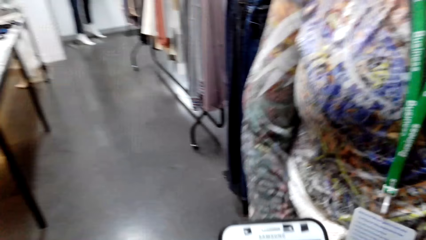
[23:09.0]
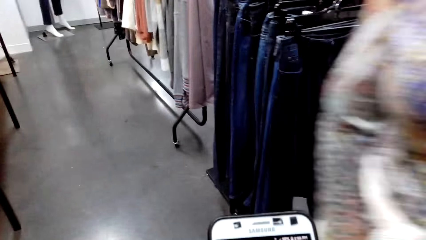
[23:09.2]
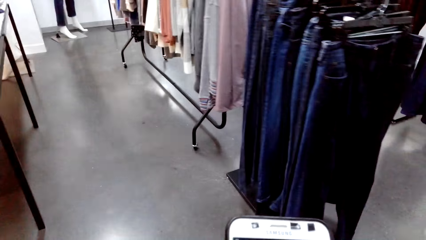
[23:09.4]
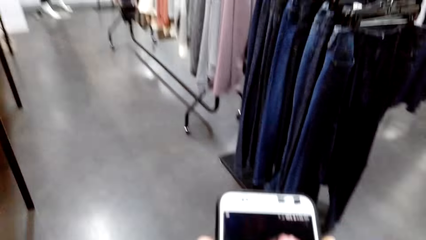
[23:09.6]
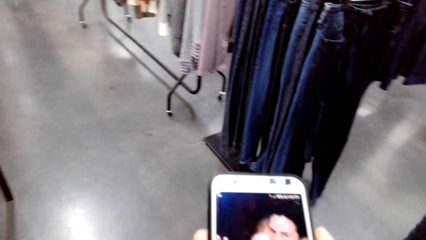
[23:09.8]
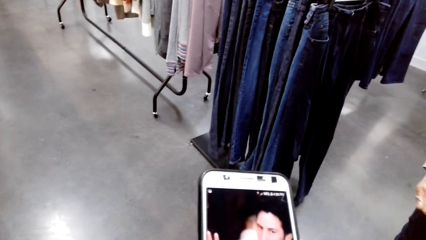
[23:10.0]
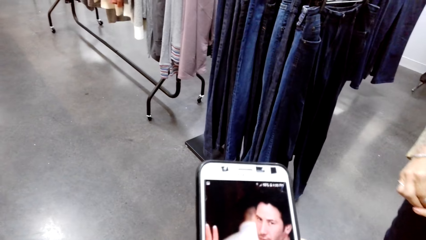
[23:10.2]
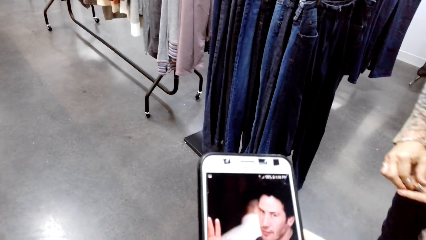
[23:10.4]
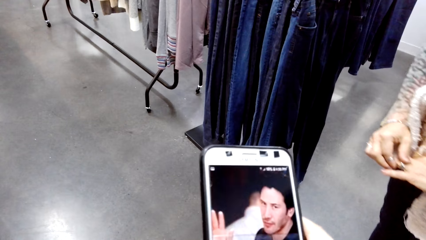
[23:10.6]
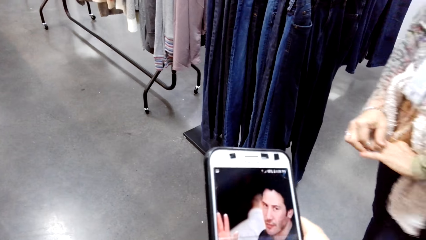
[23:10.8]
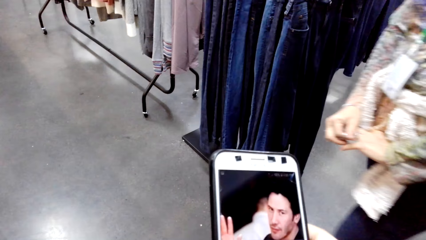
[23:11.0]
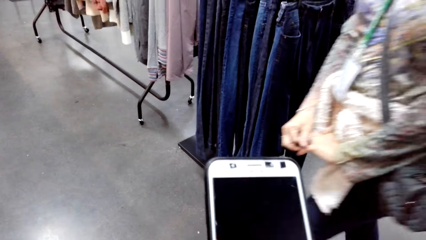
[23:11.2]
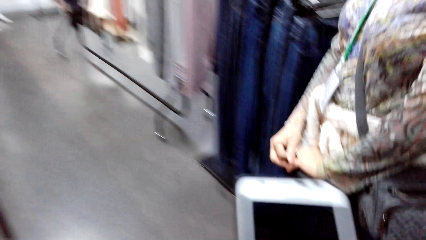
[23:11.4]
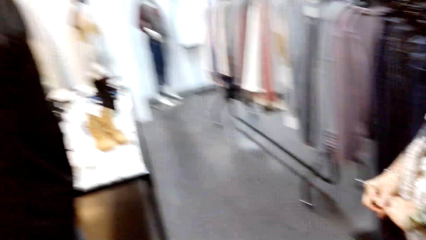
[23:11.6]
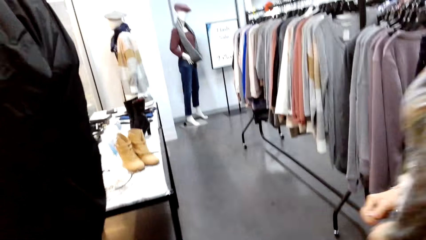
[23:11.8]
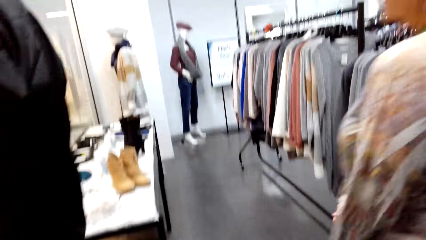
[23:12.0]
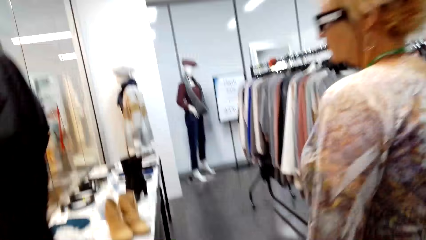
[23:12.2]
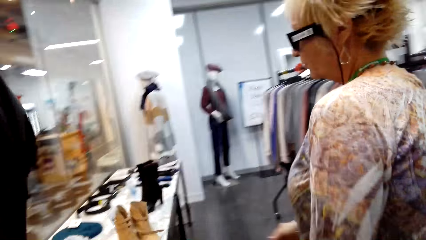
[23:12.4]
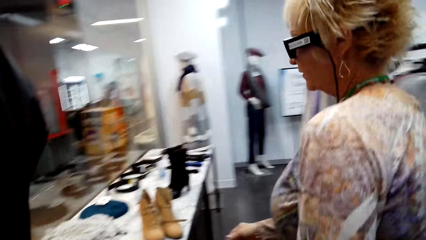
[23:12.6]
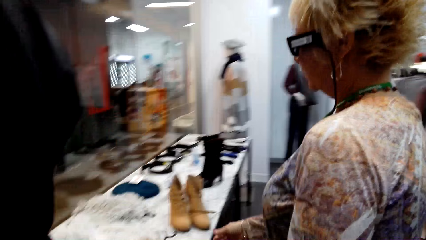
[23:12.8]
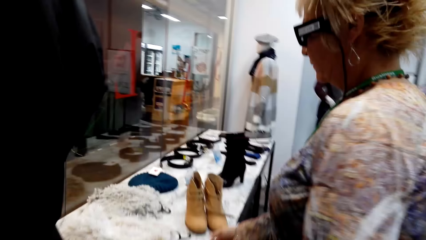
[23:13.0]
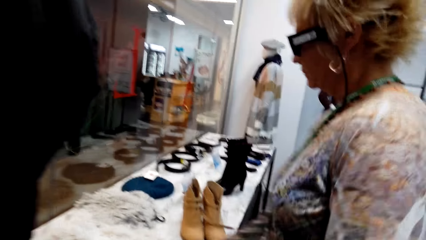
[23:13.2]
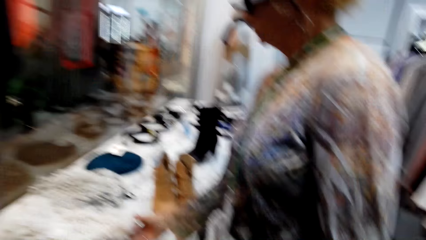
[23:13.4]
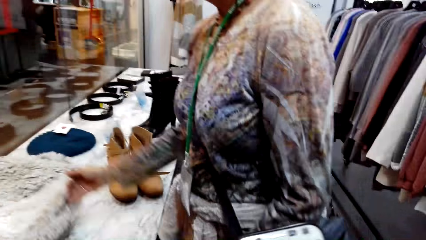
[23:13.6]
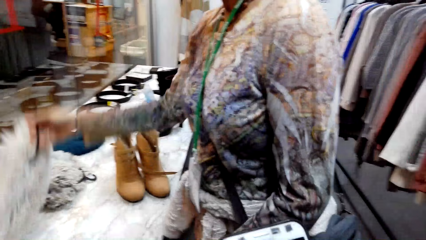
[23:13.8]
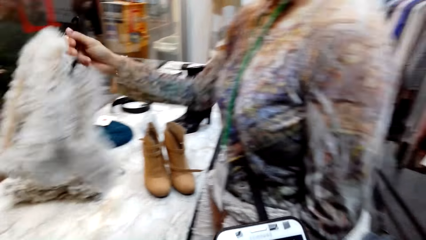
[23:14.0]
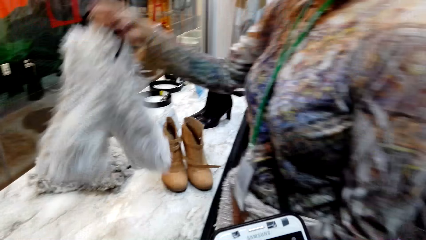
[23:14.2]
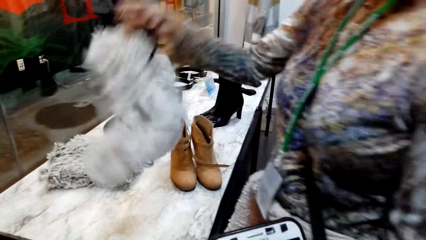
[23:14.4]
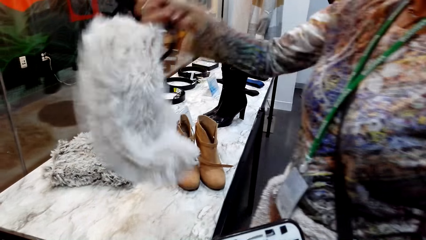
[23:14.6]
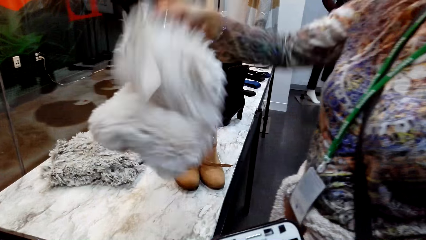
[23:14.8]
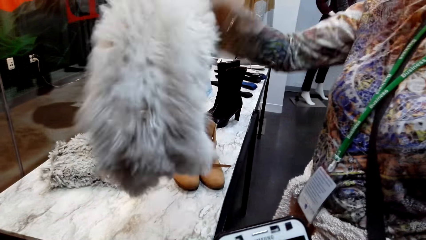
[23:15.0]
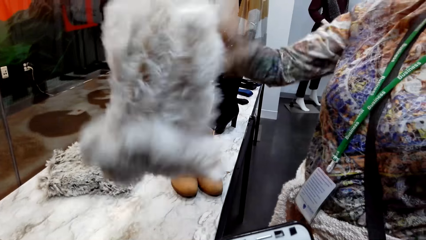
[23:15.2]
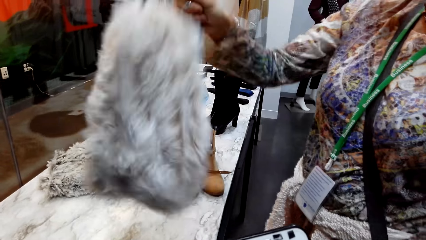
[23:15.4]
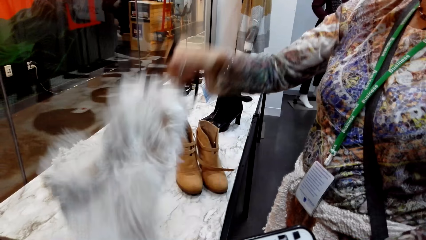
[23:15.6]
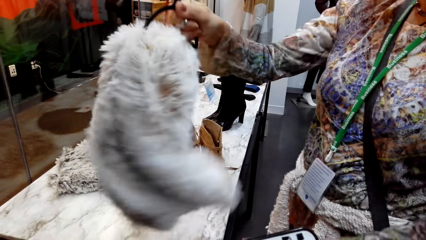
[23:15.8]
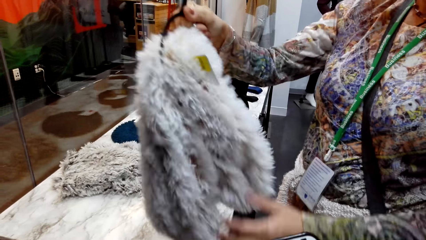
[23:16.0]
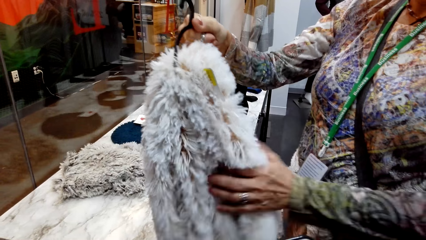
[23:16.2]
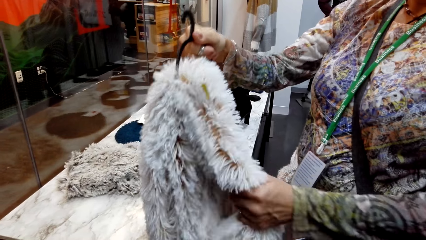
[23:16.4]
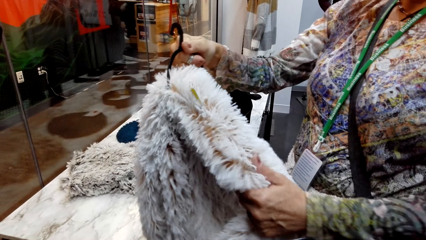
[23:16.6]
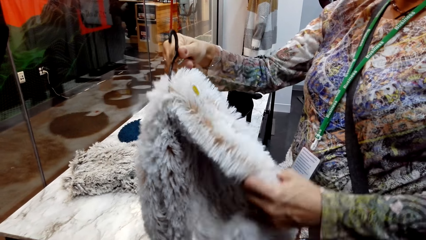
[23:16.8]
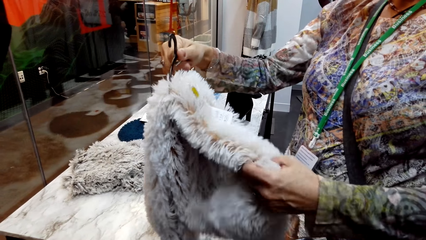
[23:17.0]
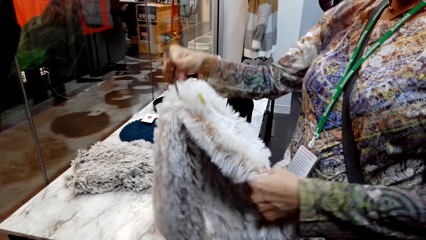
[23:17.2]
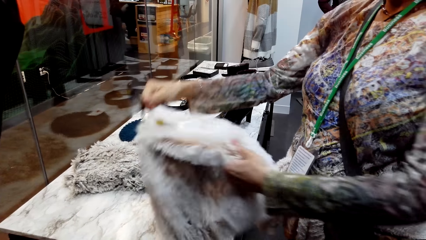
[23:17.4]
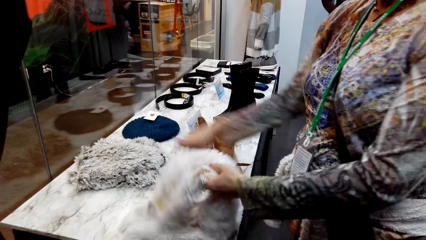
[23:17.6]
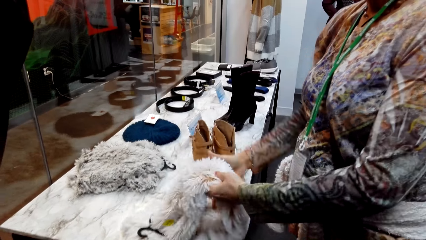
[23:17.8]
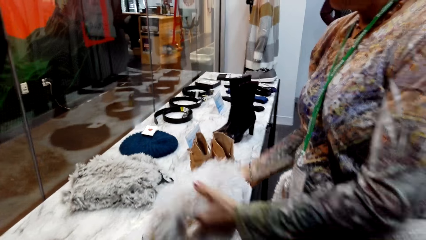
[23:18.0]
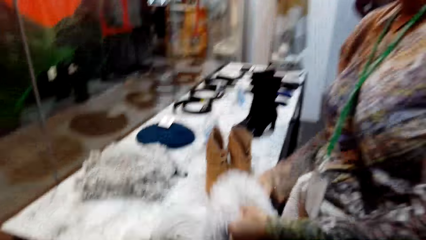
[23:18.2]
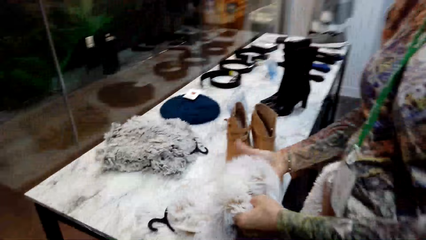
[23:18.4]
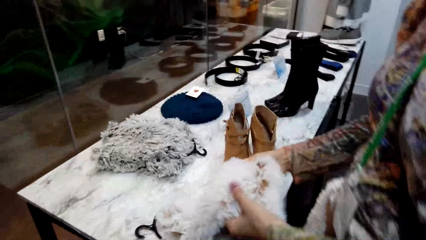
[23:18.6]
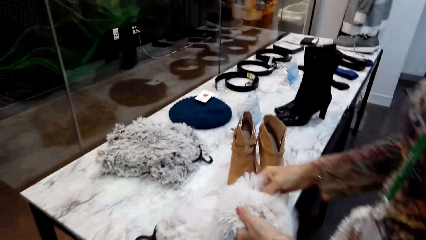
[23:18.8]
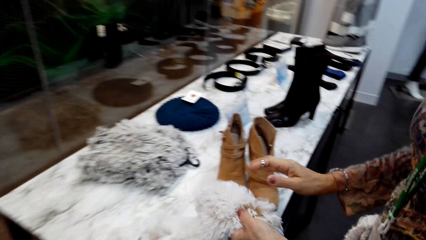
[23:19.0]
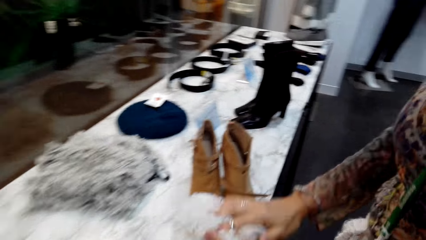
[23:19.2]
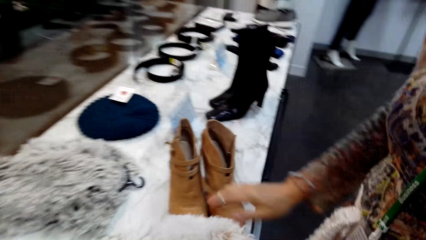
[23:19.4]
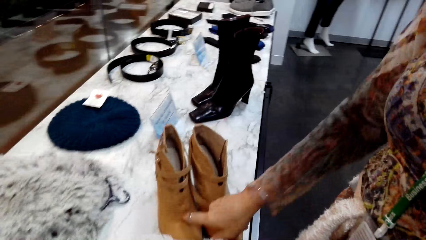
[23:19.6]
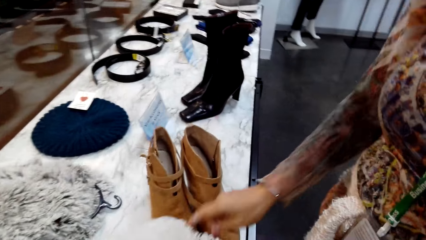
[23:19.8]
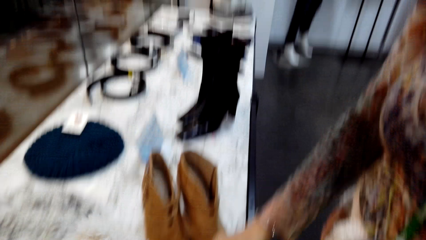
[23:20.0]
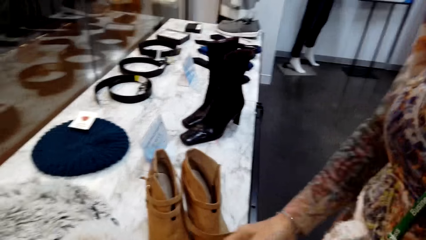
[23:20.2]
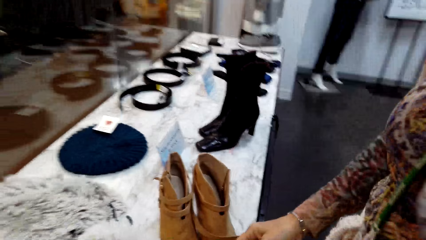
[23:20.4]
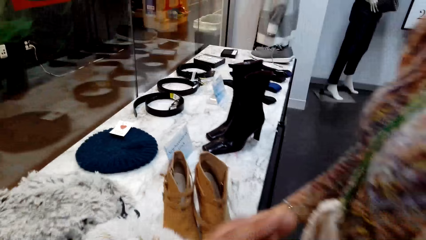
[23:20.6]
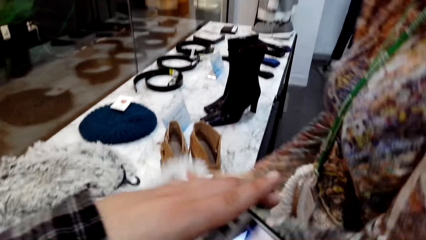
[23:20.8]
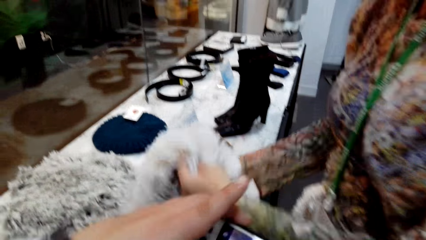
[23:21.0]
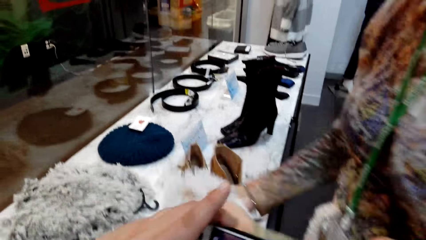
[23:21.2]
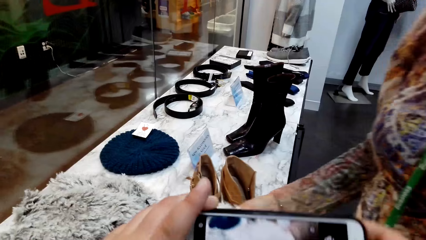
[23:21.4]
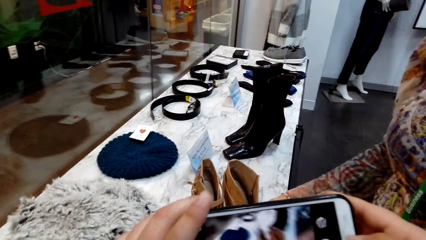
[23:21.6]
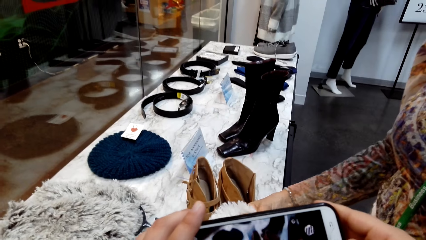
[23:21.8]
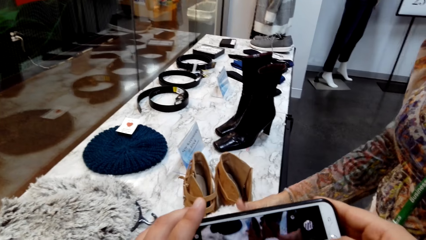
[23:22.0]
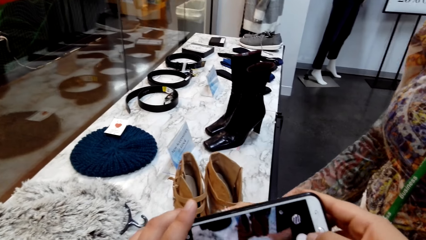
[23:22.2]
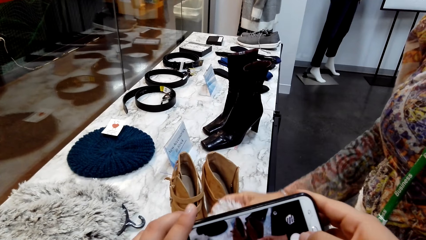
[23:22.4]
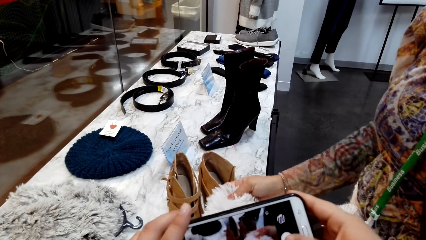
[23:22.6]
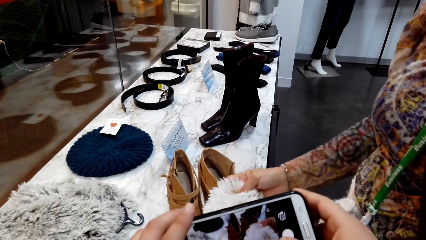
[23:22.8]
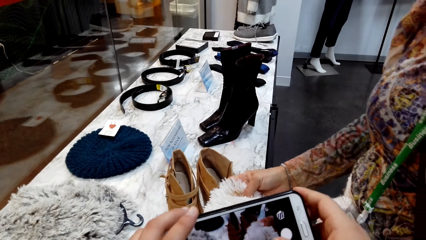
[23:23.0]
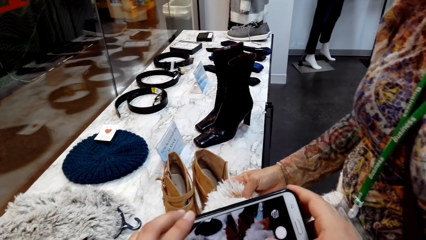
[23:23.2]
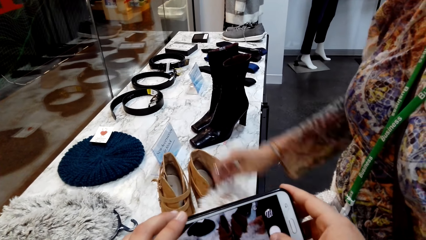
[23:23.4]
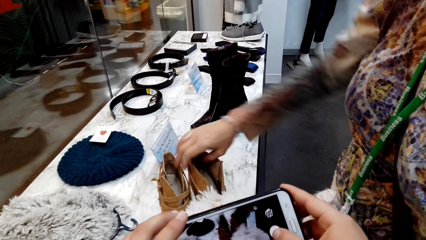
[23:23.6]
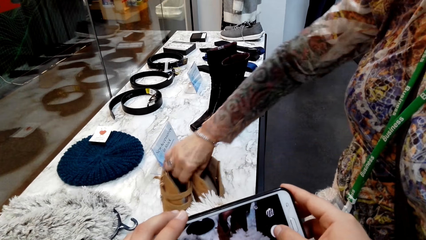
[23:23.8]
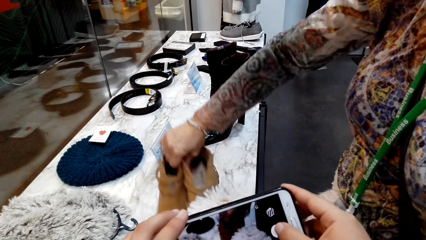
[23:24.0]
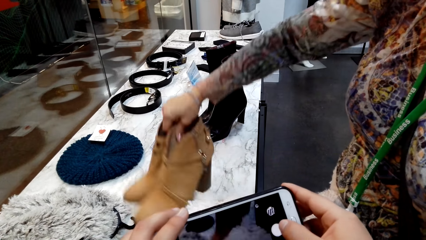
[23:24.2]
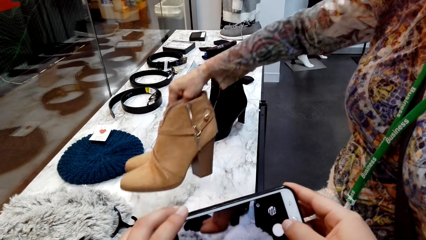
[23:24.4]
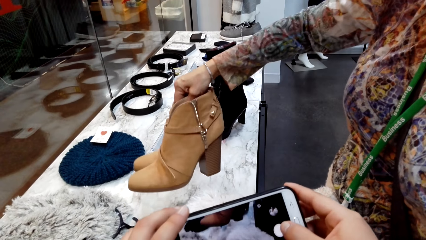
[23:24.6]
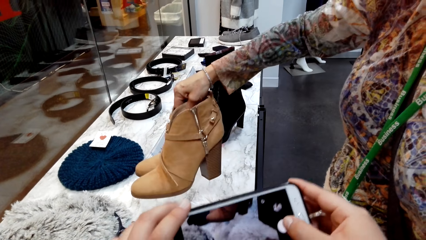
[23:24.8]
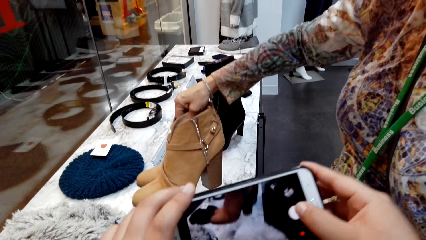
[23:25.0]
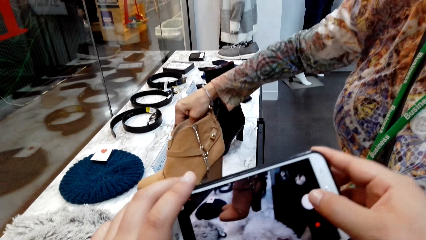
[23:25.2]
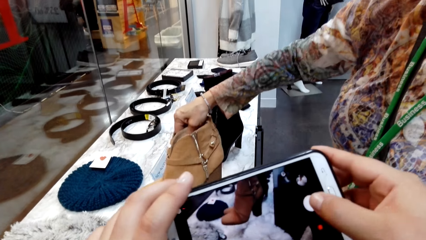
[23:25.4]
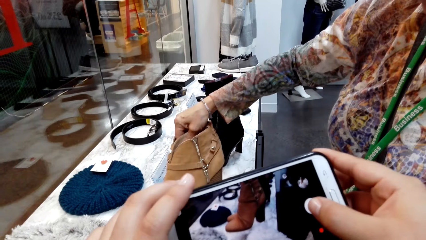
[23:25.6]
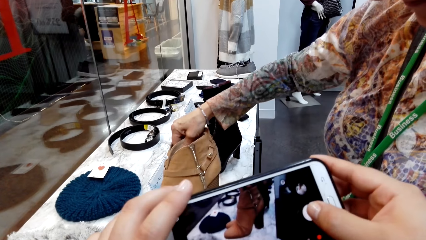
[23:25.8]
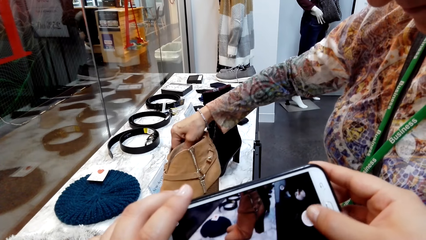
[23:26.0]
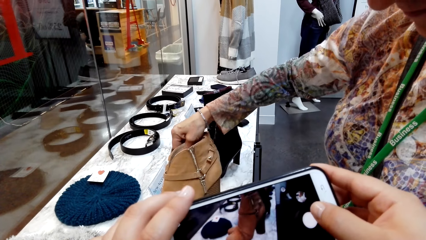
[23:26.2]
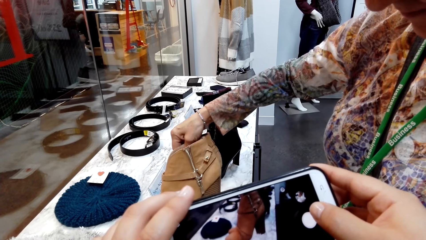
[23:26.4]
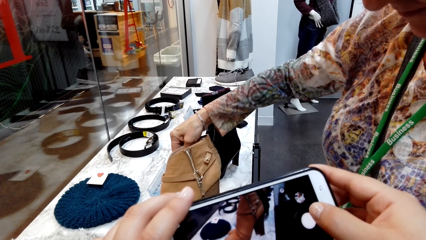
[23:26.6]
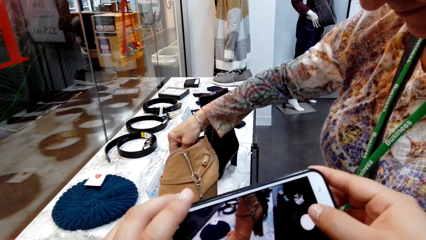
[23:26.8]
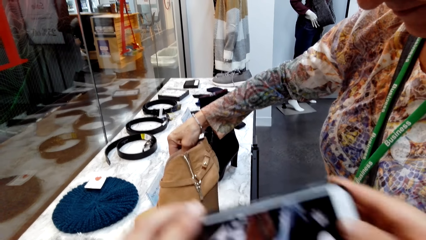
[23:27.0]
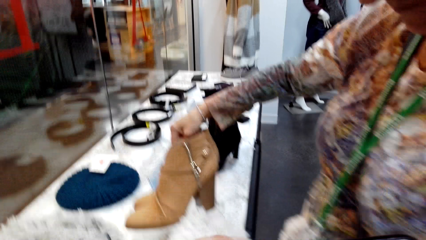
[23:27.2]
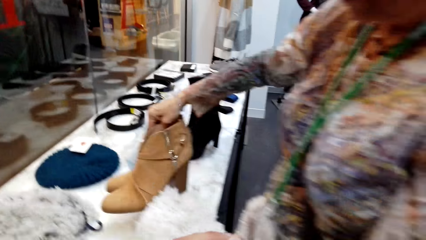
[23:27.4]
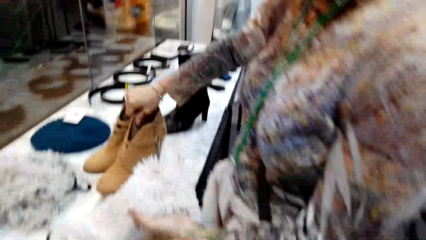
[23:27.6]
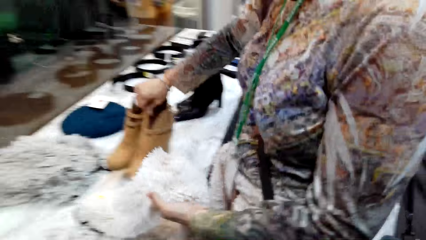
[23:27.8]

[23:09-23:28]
The camera wearer scrolls a phone. A lady walks in the store. The lady picks up something and shakes something. The camera wearer looks around. The lady touches something. The camera wearer takes pictures. The lady holds shoes. The camera wearer takes pictures of the shoes.
